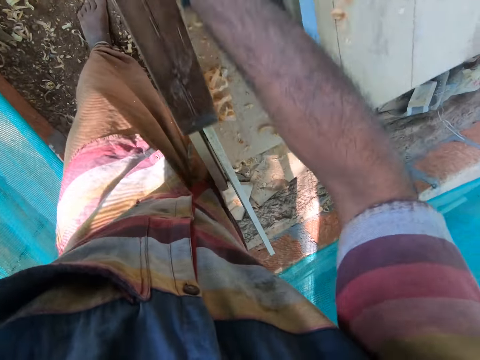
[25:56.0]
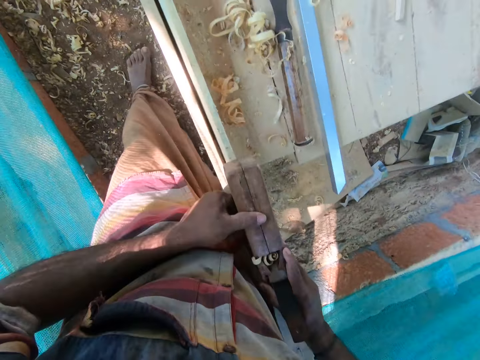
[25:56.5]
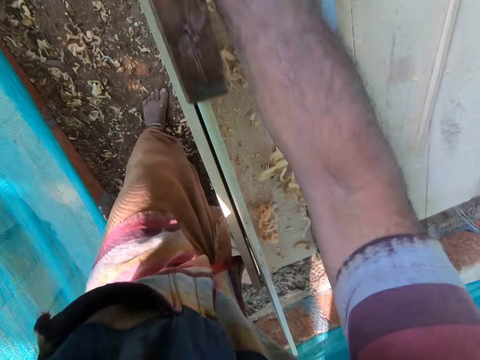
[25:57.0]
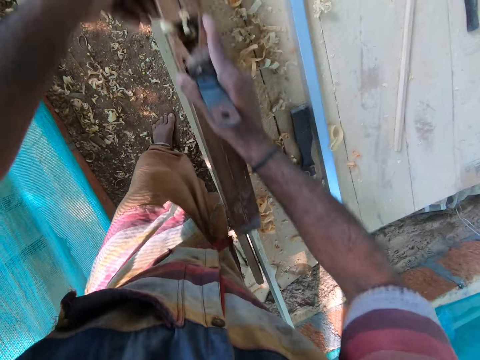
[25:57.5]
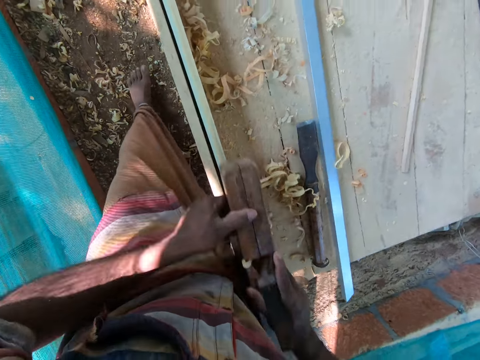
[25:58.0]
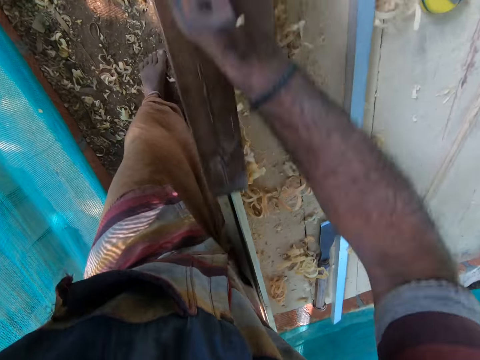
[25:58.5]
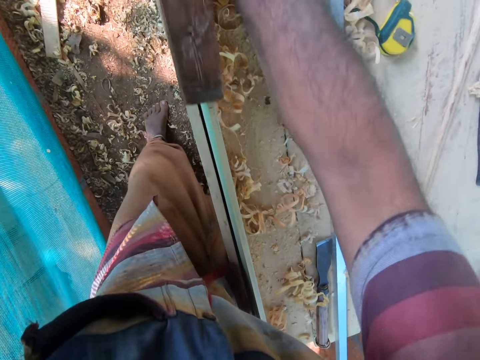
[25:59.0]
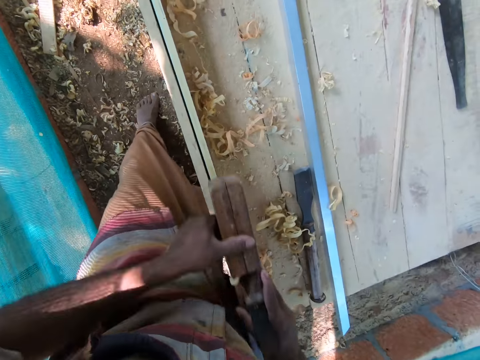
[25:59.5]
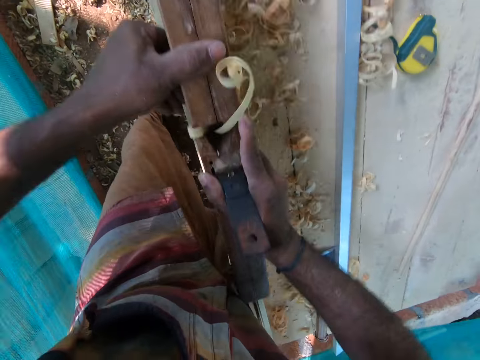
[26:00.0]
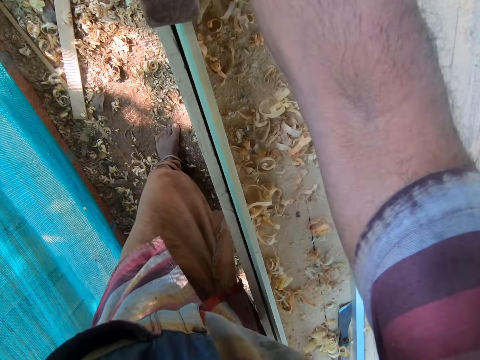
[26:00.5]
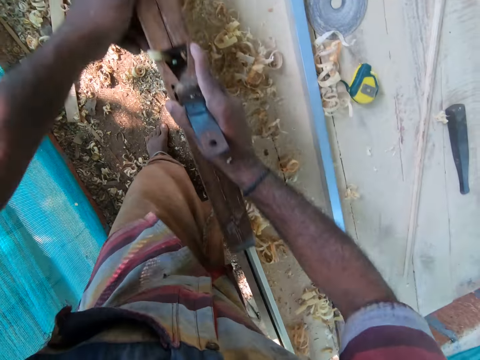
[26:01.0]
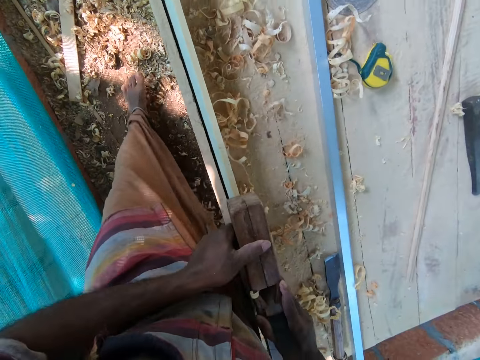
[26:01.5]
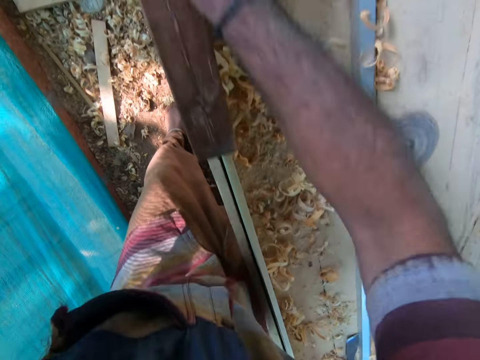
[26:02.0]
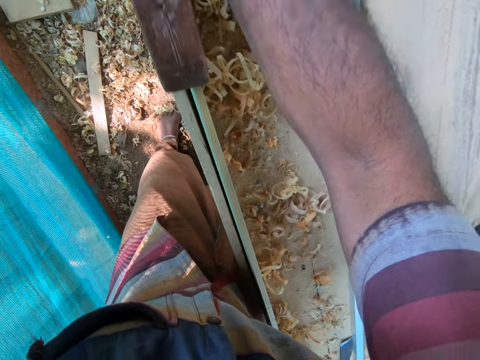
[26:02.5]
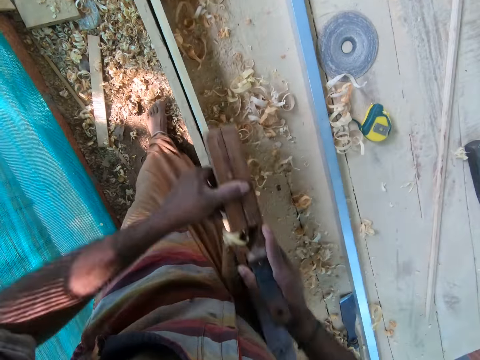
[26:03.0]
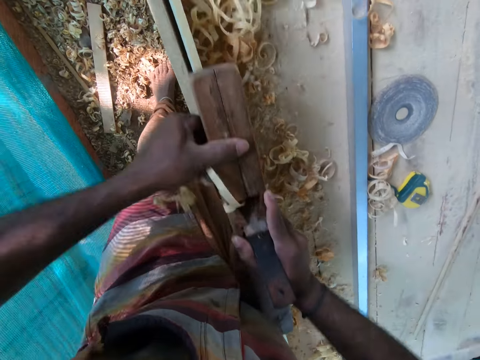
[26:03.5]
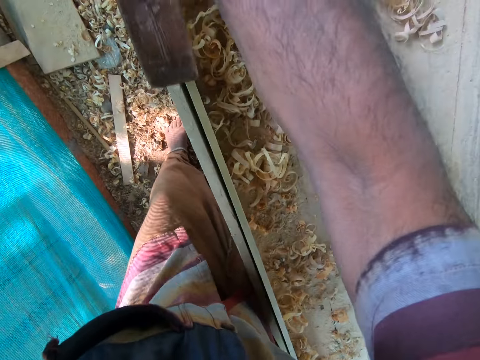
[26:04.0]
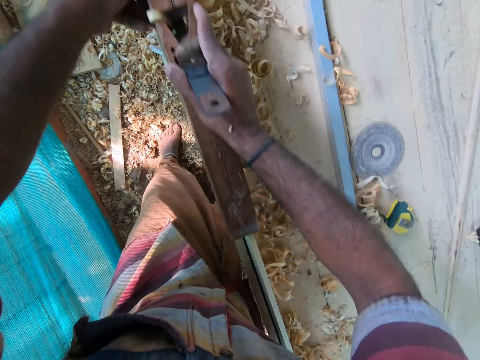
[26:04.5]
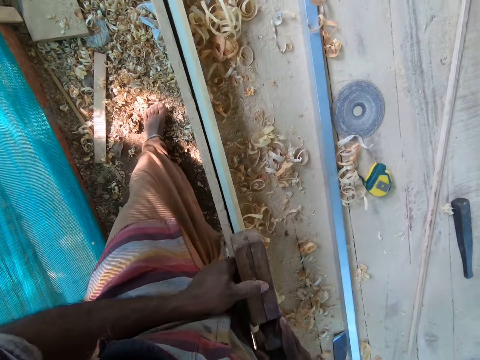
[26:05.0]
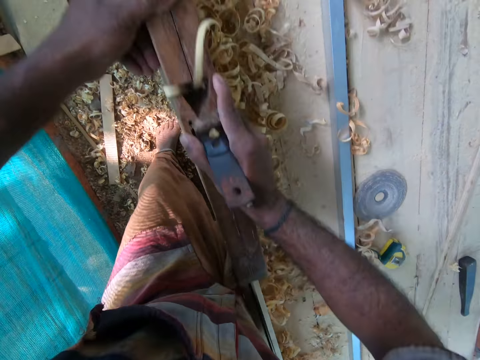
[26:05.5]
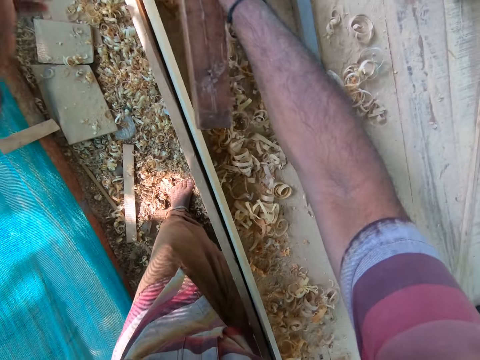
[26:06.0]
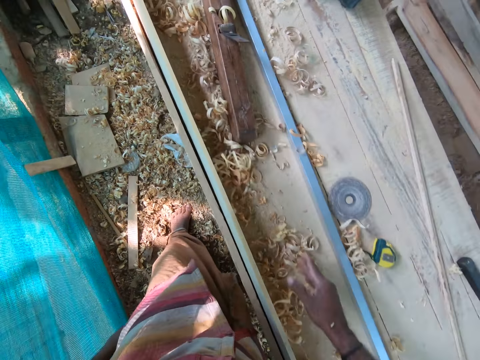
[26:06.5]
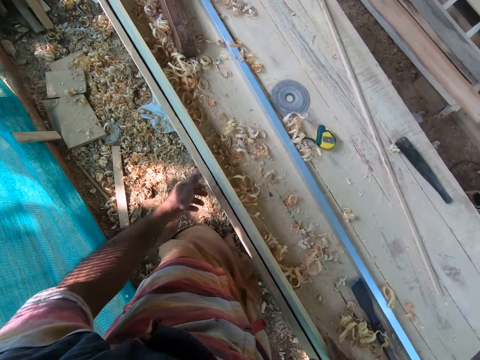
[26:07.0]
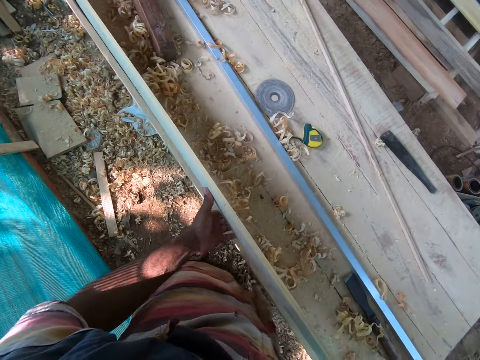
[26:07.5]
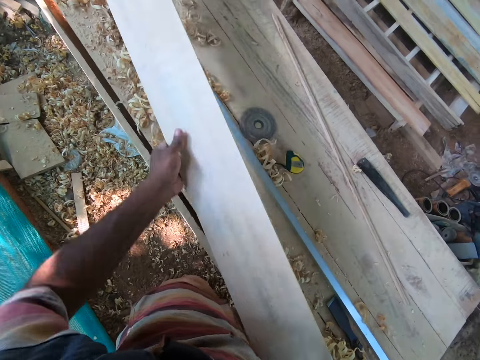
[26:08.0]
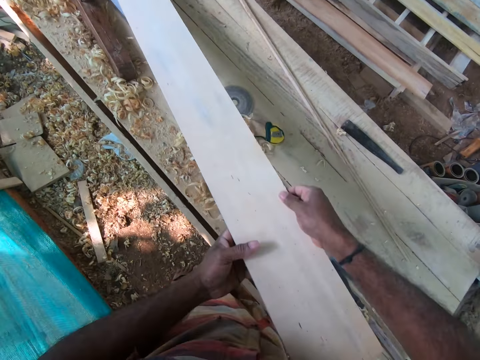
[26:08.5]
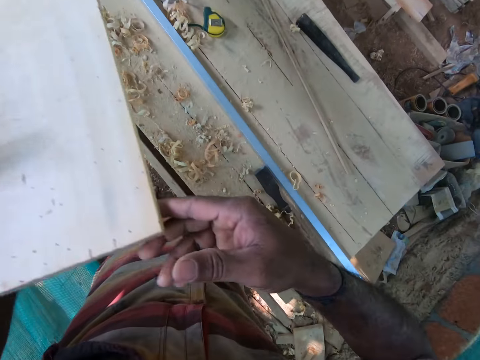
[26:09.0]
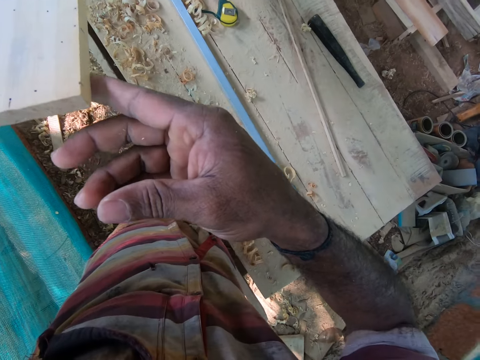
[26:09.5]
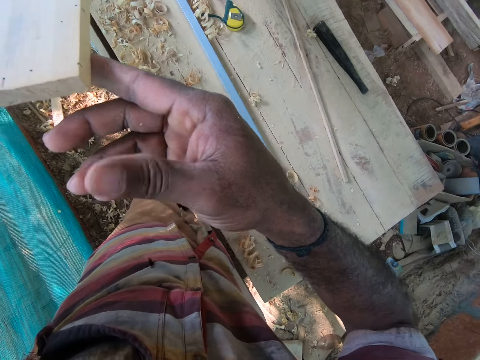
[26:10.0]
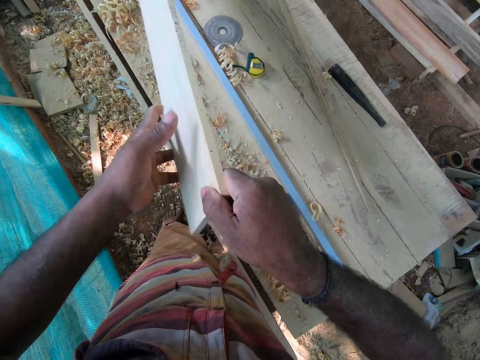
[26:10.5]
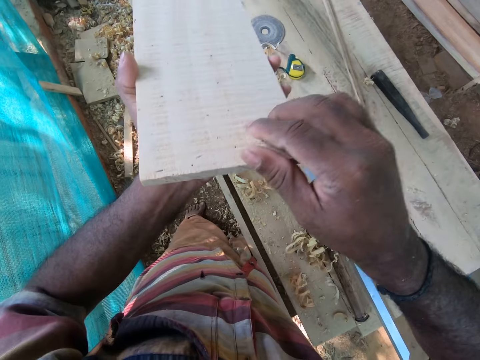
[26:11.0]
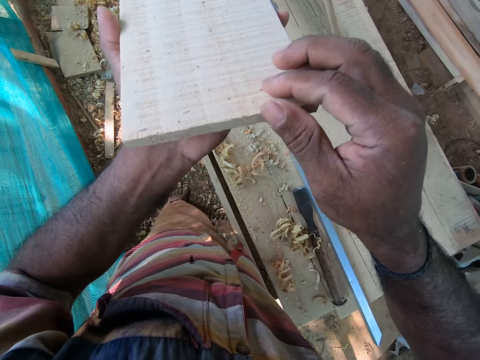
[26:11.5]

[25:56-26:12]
The camera wearer drops the hand planer on the table with his right hand. He raises the plank on the table with both hands. He places the plank on the table with both hands. He raises the plank on the table with both hands. He inspects the wood. He turns the plank on the table with both hands.

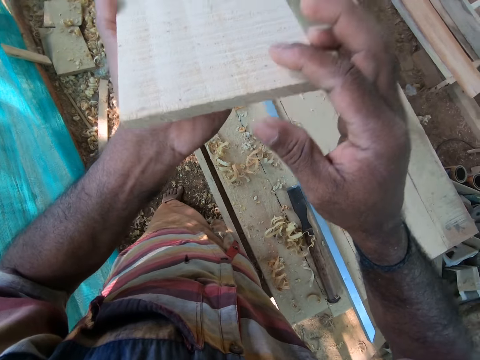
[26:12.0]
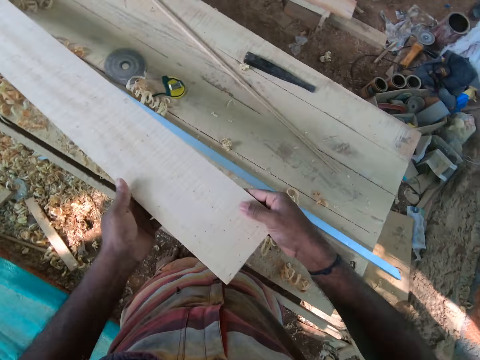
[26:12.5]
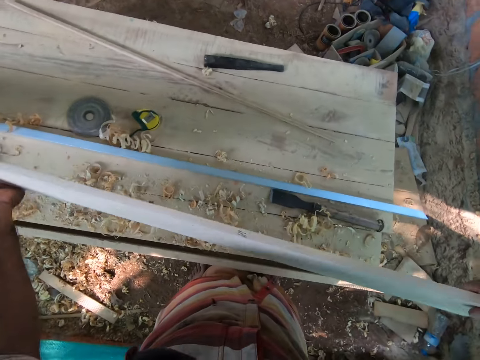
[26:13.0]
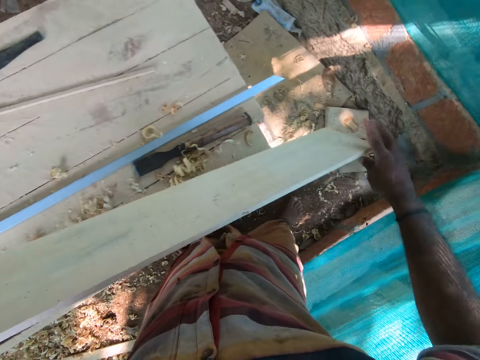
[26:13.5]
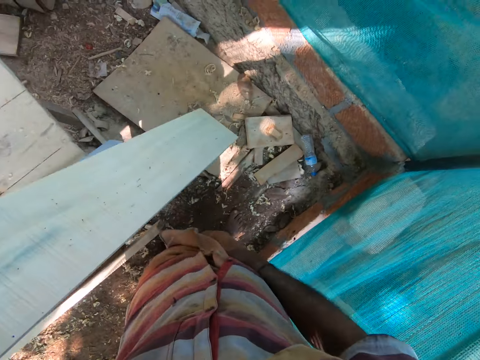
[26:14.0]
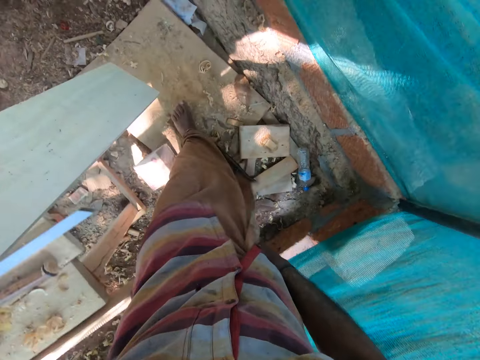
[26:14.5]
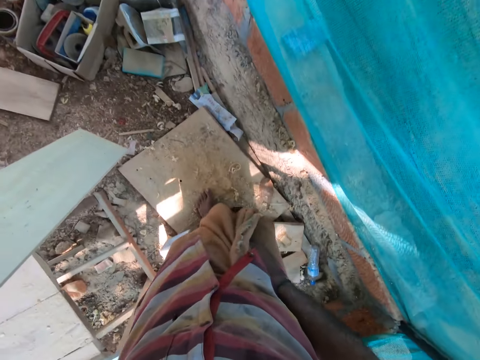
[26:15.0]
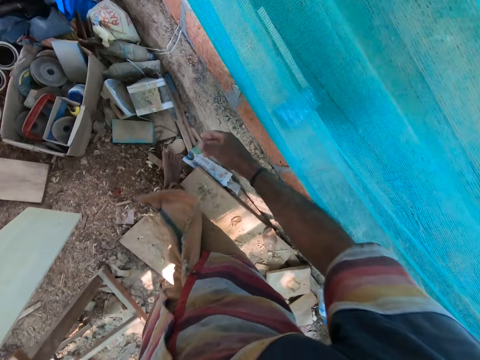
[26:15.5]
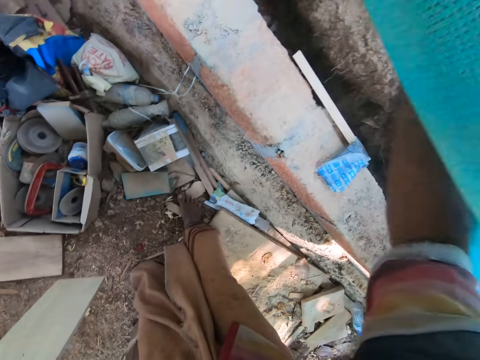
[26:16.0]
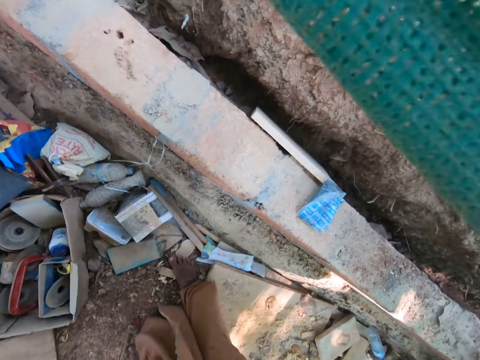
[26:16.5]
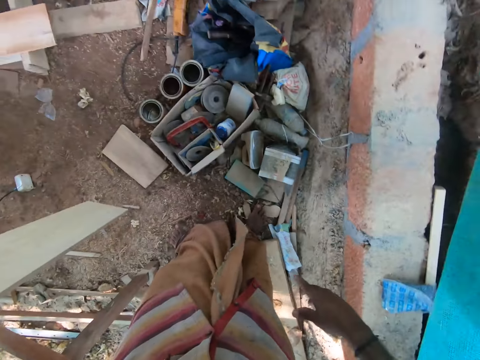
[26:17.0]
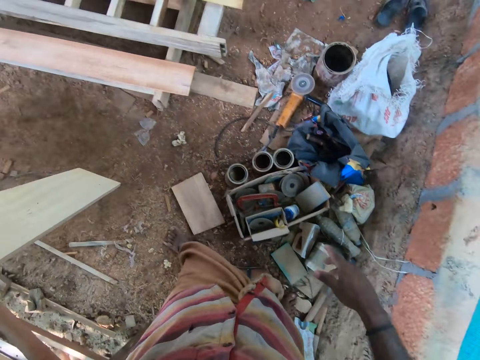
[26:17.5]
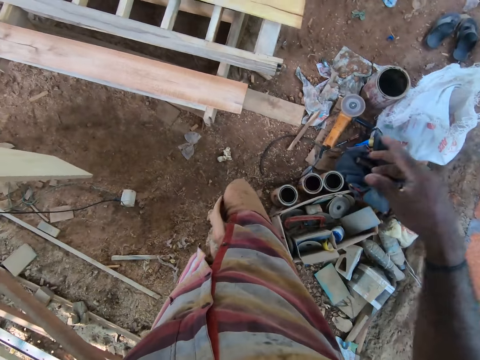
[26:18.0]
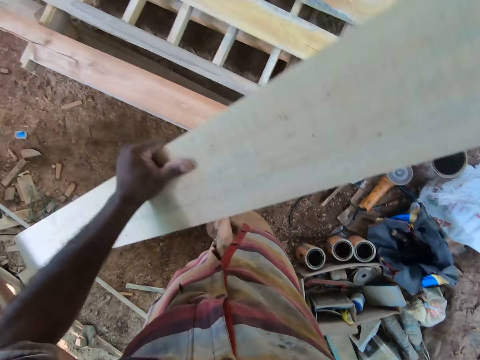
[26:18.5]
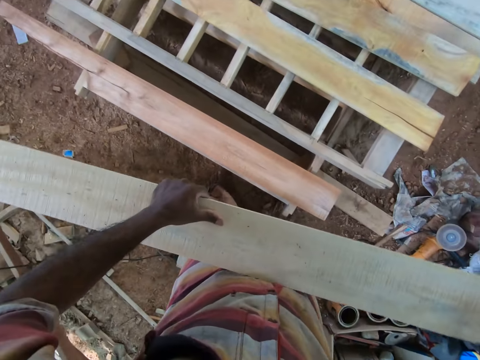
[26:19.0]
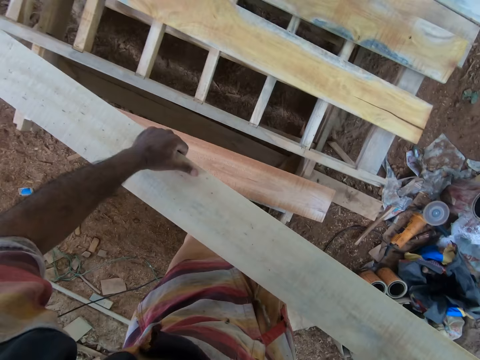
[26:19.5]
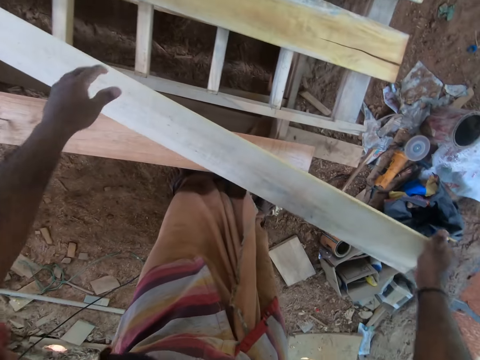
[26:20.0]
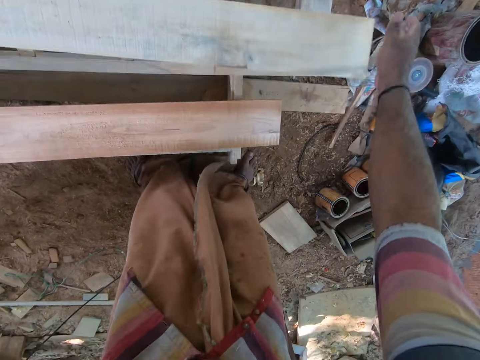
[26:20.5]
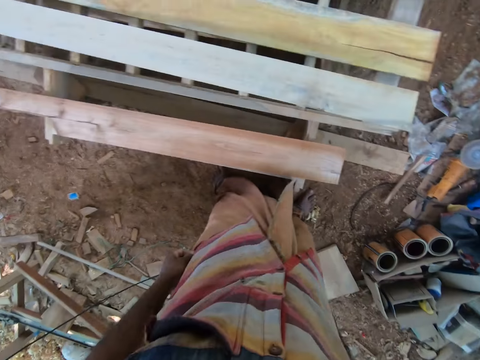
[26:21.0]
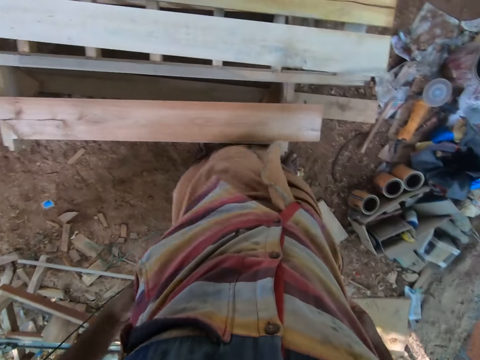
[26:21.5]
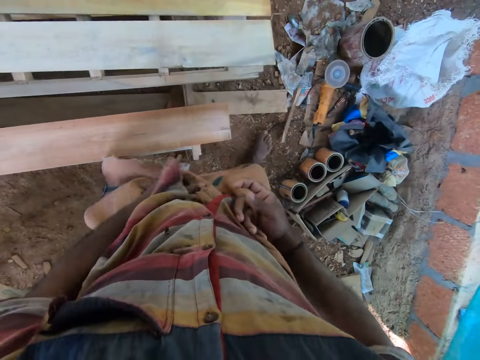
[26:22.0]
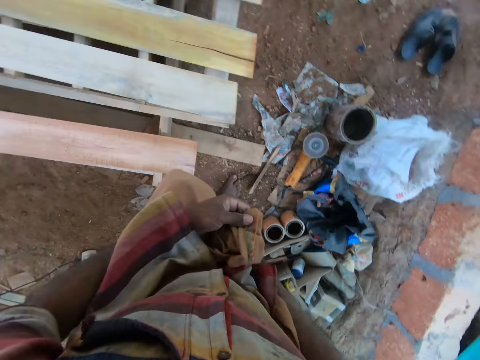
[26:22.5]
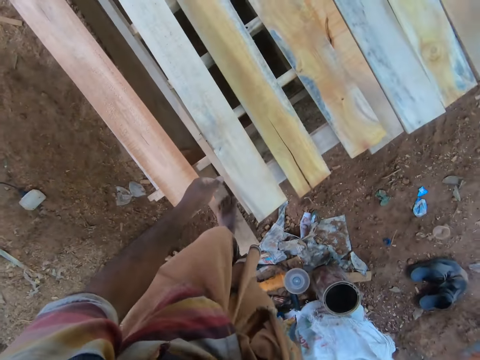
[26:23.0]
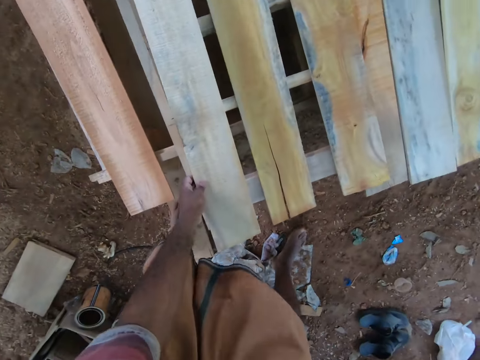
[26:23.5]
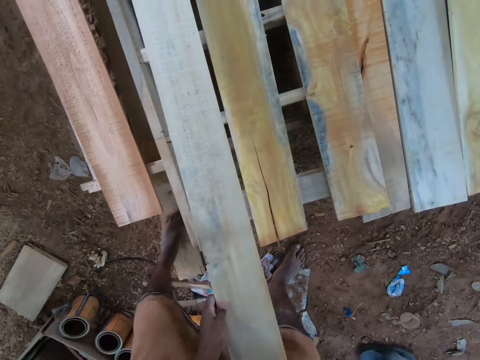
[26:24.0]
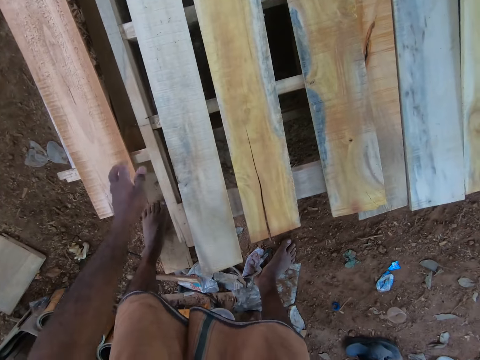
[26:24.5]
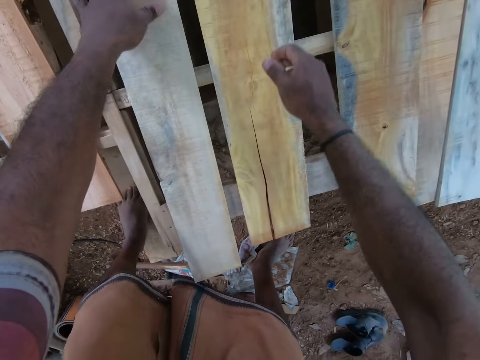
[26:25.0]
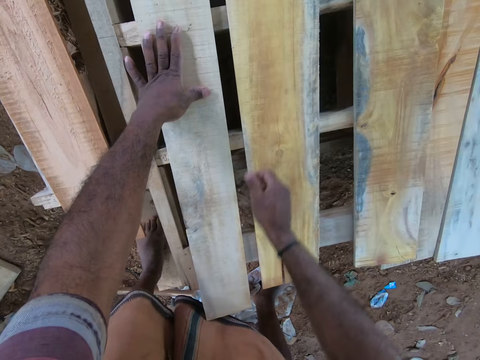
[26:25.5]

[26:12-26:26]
The camera wearer moves the plank on the table to the wooden stand with both hands. He carries the plank with his left hand. He raises a trampoline with his right hand. He drops the plank on the pallet with both hands. He drops the plank on the pallet with his right hand. He adjusts the wrapper on his body with both hands. He moves the plank on the pallet with his left hand. He inspects the wood. He drops the plank on the pallet with his left hand. He places his left hand on the pallet.
